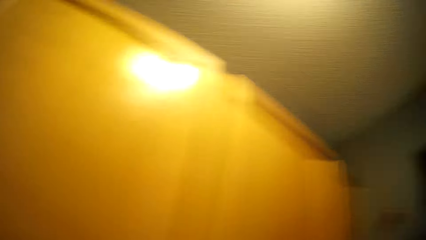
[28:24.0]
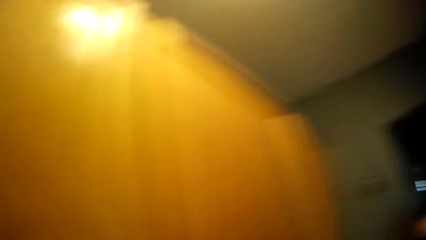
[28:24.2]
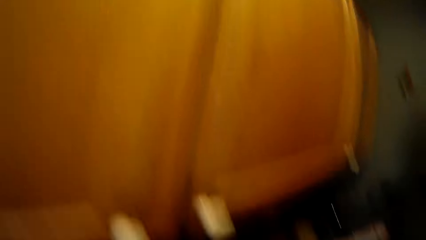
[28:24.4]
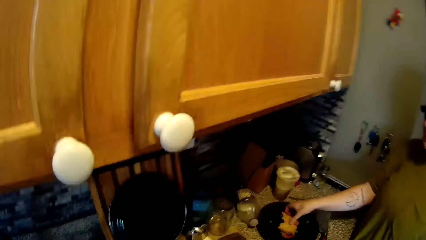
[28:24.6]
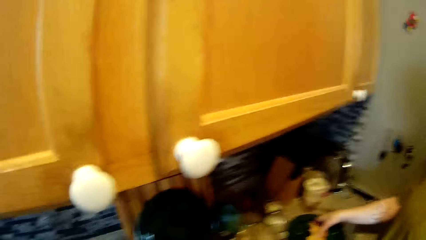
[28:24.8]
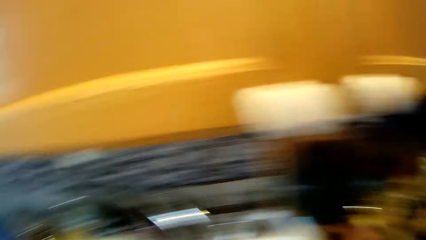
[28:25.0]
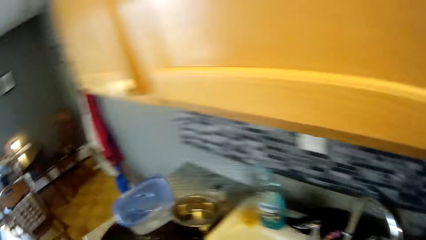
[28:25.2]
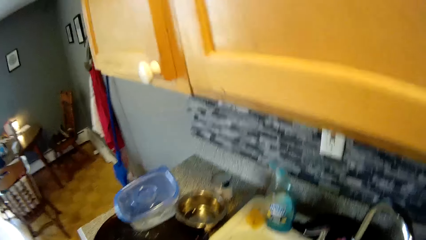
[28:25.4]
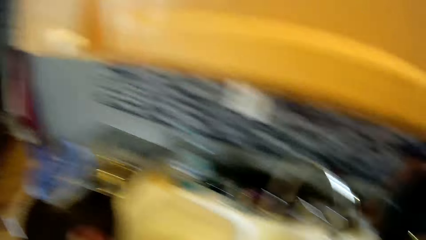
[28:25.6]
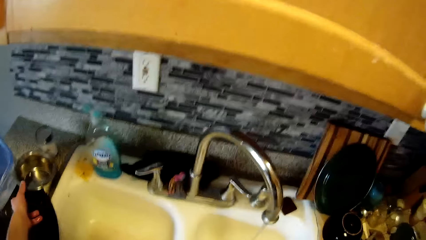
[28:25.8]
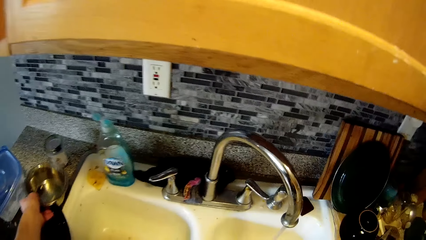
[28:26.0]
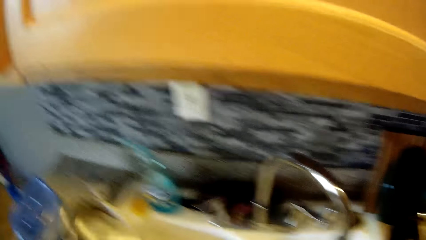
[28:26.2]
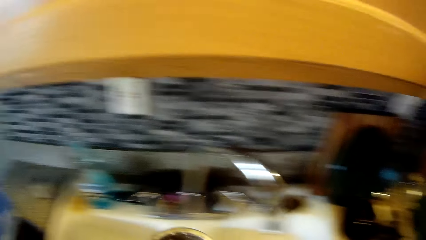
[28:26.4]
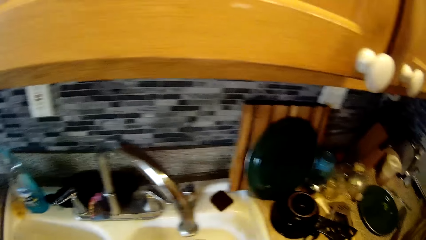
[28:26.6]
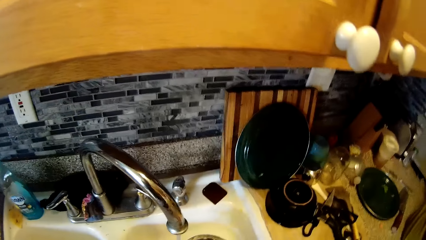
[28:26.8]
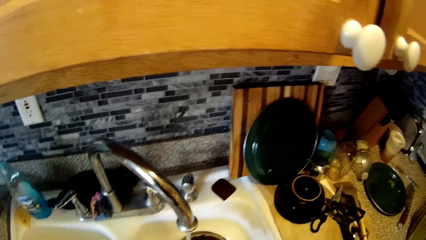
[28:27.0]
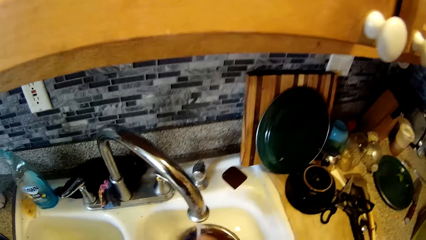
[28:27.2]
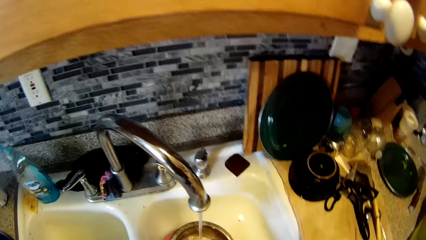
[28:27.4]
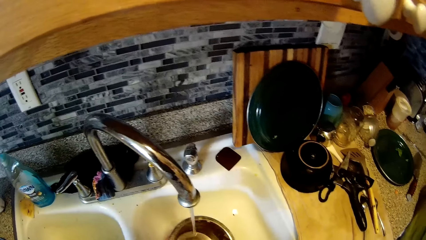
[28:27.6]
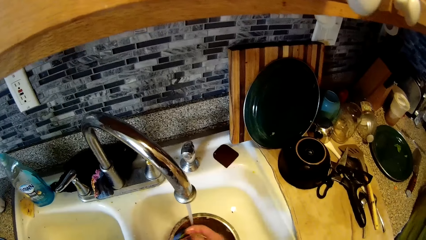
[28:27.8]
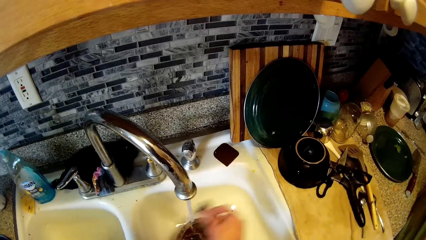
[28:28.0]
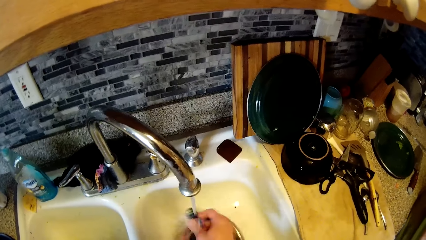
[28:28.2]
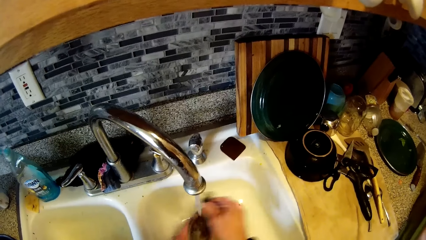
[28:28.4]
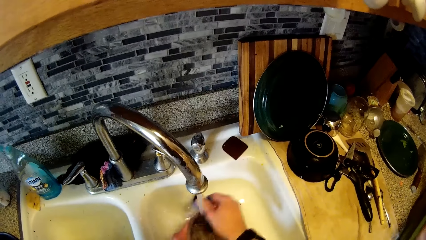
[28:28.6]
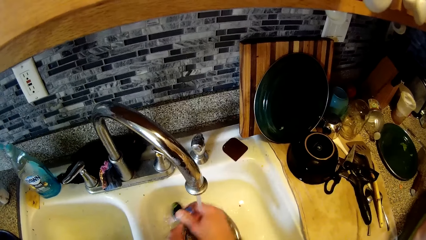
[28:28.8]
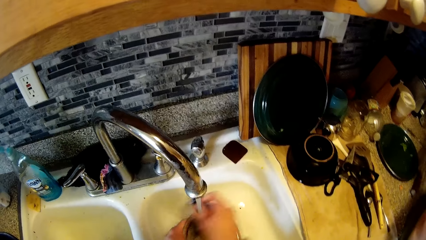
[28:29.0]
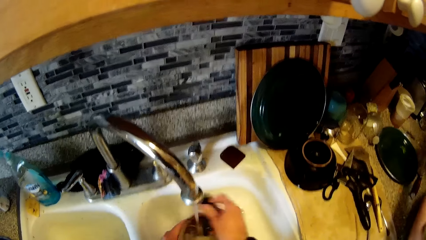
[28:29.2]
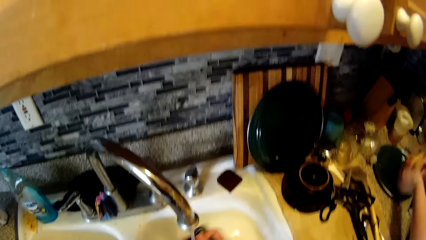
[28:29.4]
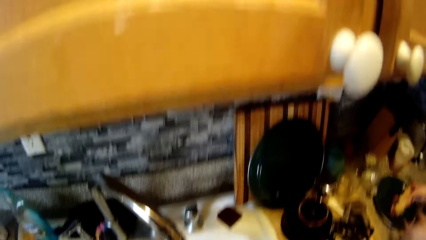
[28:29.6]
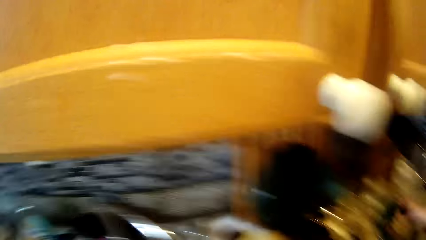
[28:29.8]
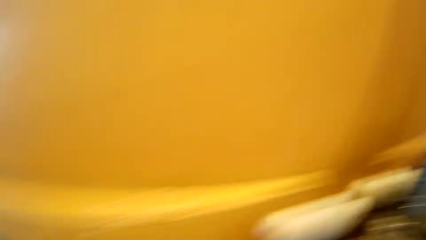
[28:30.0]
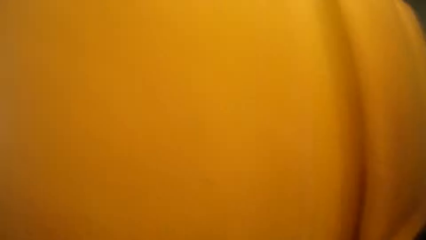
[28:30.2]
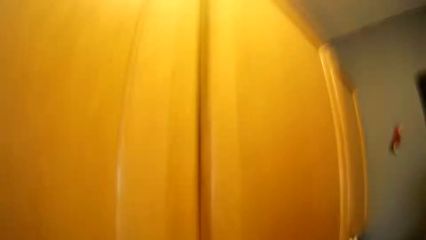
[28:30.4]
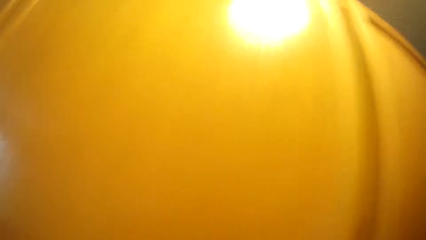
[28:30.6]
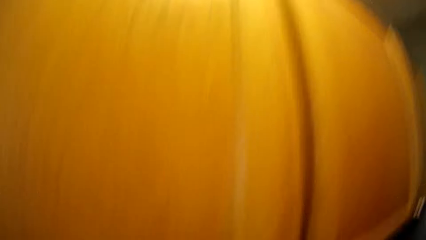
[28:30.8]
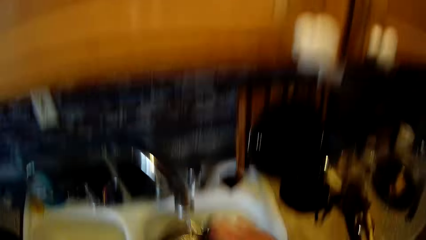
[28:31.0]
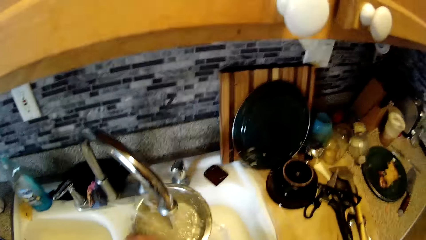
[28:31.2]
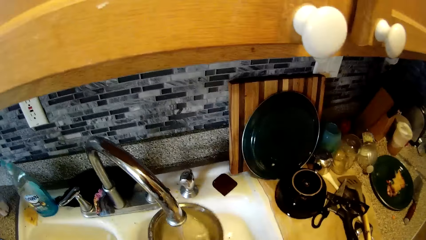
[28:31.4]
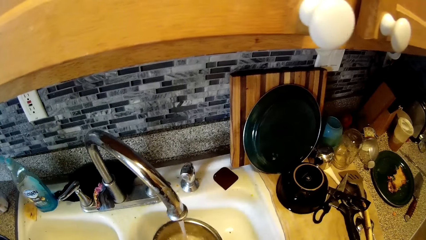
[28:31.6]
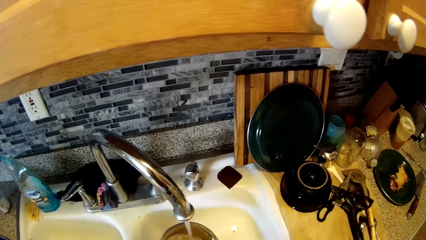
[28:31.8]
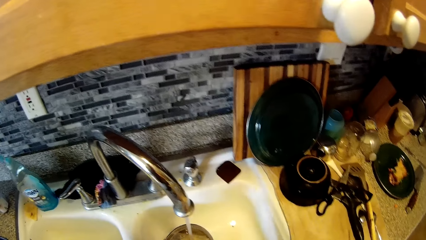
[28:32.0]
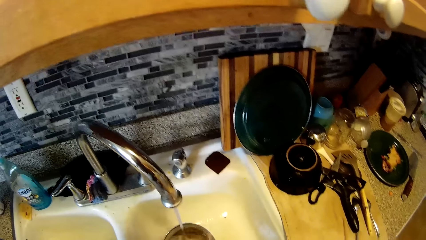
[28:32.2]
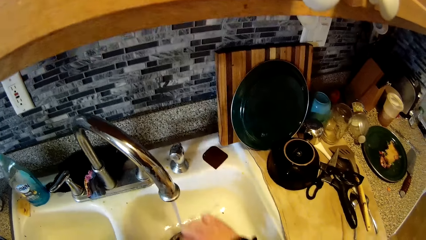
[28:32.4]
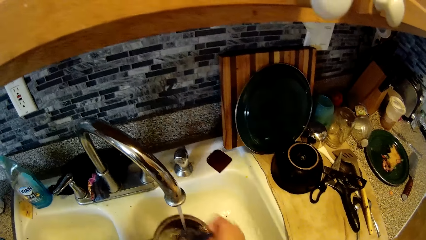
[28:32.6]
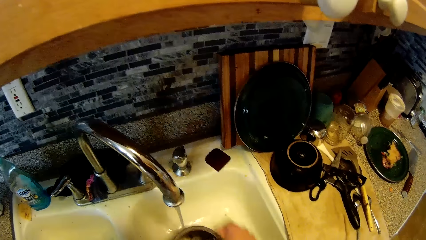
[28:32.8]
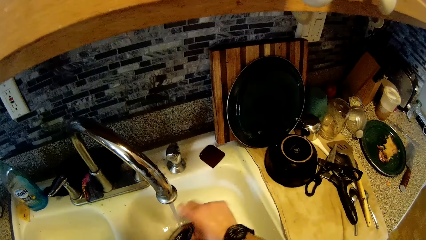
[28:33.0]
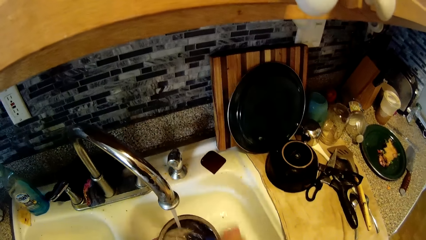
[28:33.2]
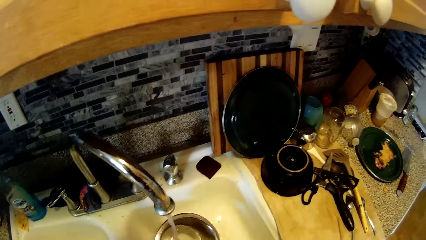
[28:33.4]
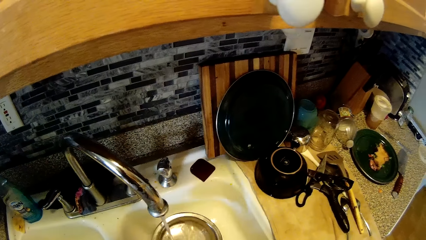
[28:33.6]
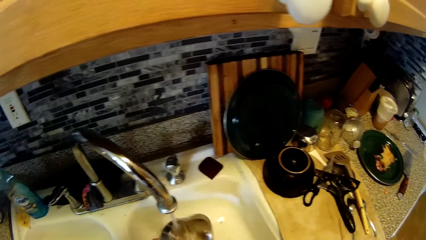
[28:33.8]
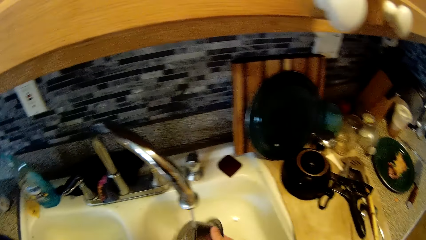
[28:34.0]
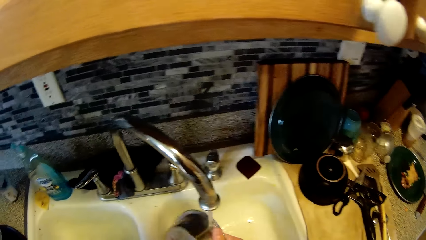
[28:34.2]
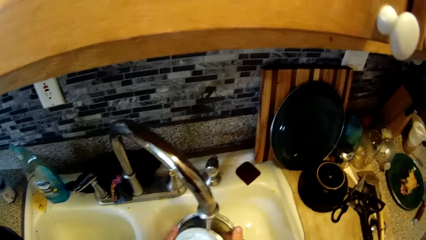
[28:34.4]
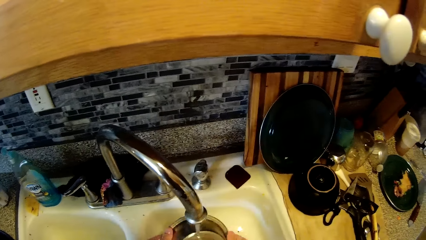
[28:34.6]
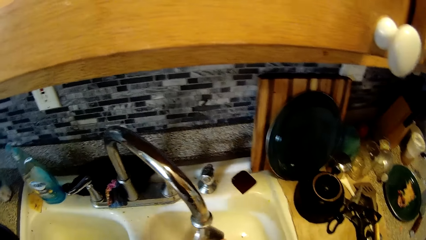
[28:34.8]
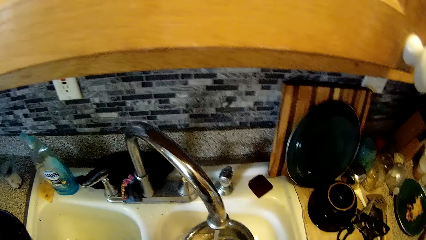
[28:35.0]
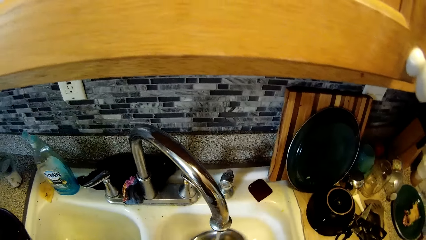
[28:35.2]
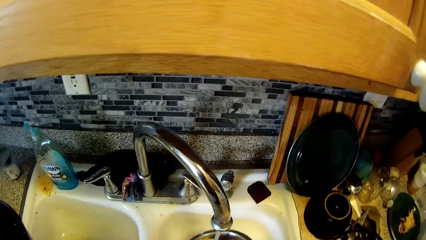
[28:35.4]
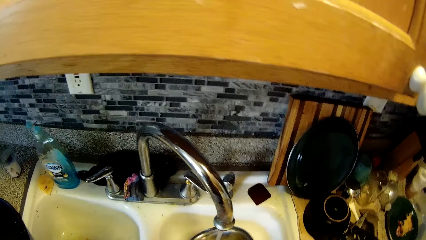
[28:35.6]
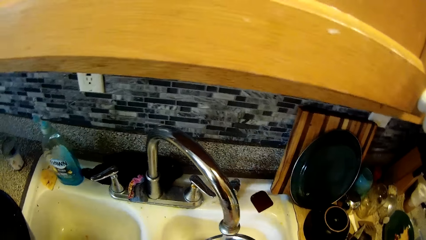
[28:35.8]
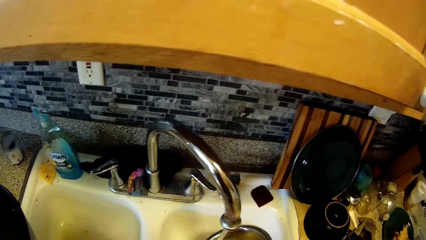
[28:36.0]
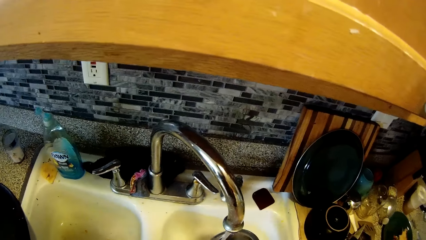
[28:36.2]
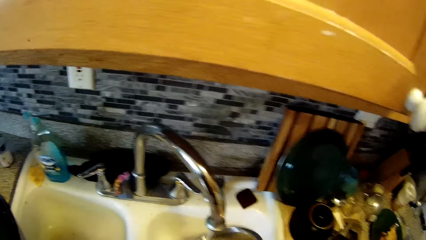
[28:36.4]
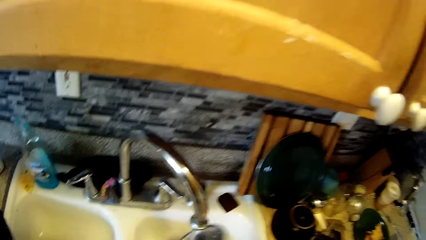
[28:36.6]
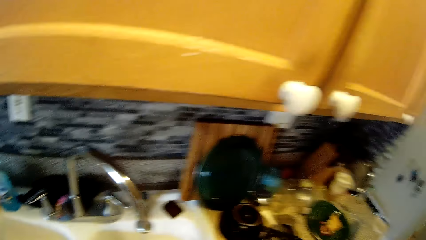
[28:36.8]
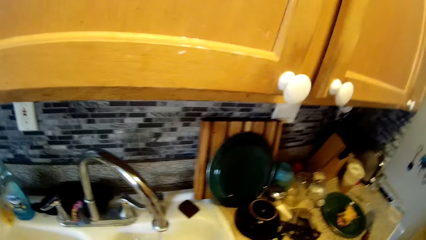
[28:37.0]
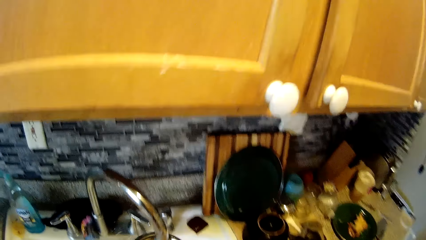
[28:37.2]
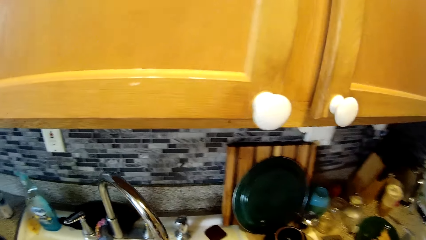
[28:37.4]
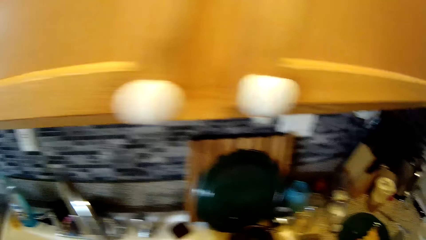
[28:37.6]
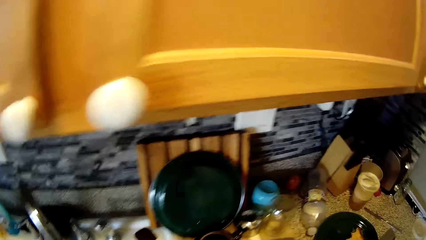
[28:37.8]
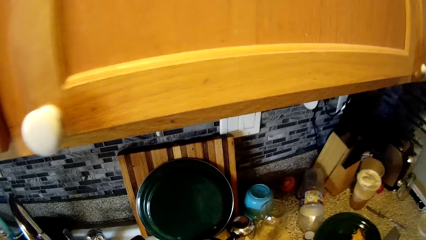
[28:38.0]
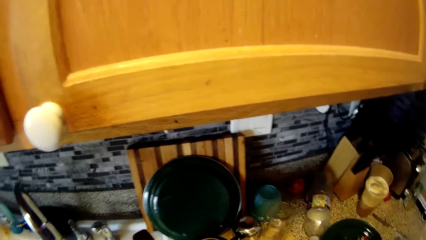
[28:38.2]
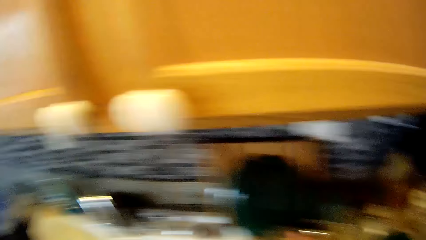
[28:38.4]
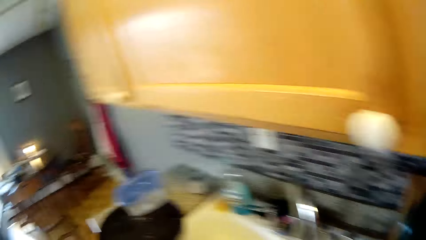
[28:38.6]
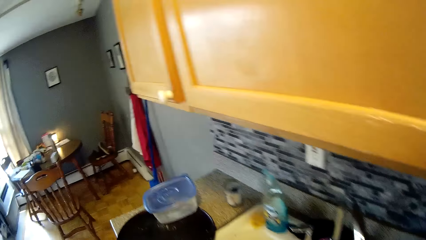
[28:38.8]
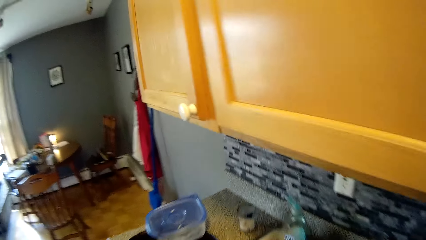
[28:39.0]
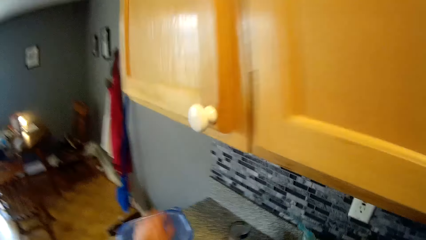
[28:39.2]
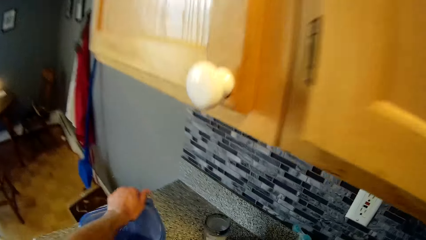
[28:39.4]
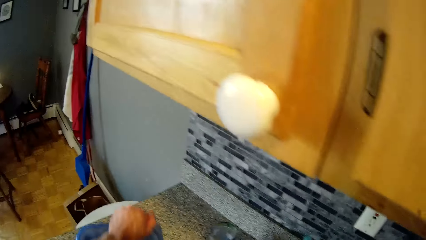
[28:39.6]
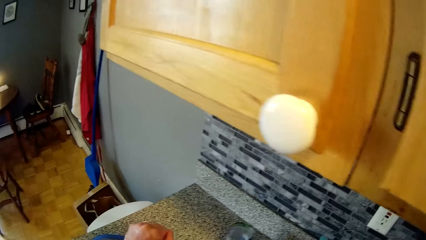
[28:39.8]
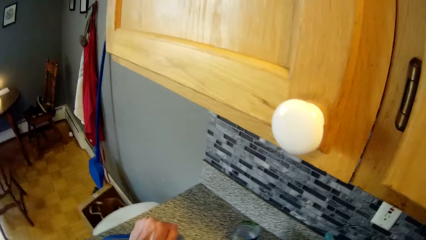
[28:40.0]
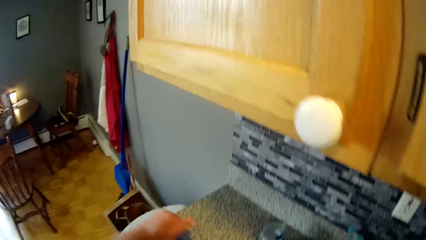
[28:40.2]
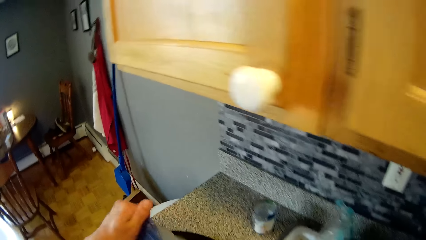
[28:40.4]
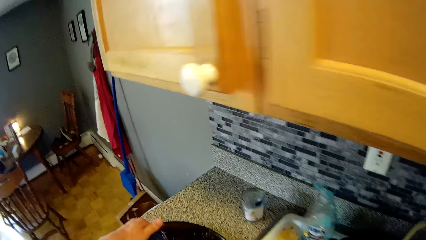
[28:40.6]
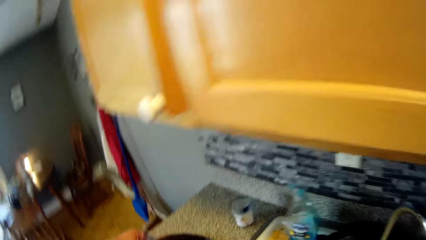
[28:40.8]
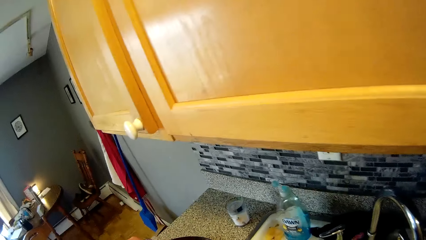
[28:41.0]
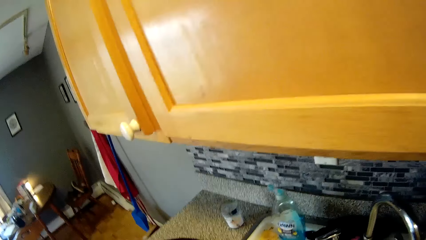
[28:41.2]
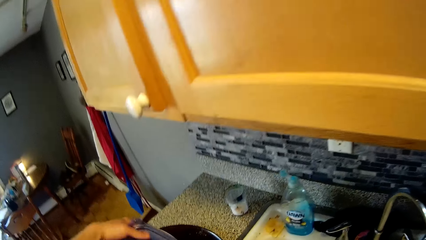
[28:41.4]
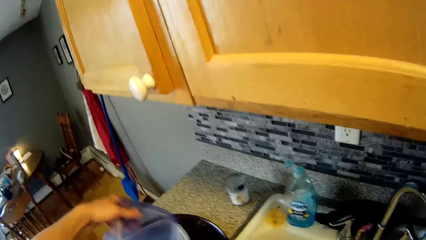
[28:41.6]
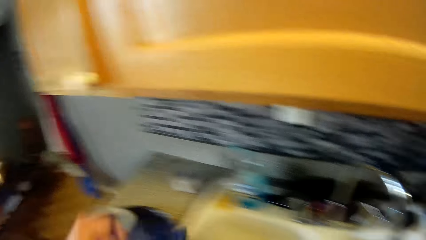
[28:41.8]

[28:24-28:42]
The camera wearer picks up a plate from the countertop with his left hand. He washes the plate with a sponge in his right hand. He removes the cover of a plate with his left hand.
